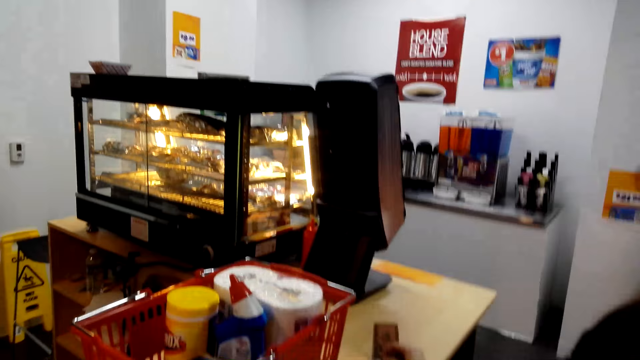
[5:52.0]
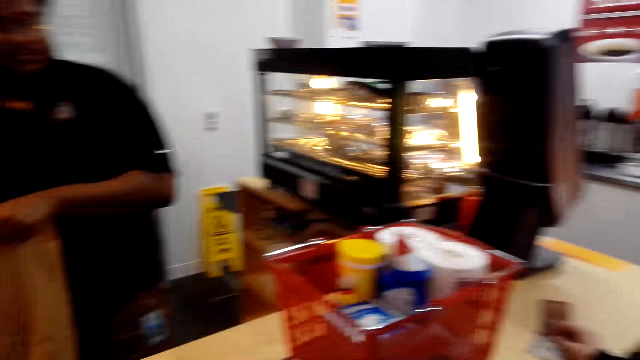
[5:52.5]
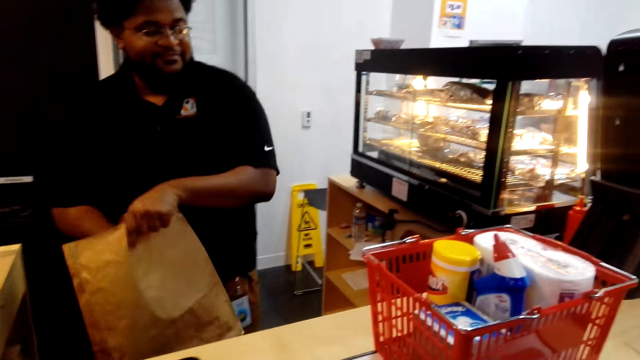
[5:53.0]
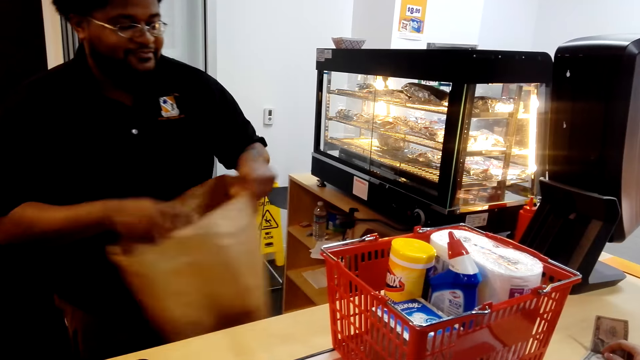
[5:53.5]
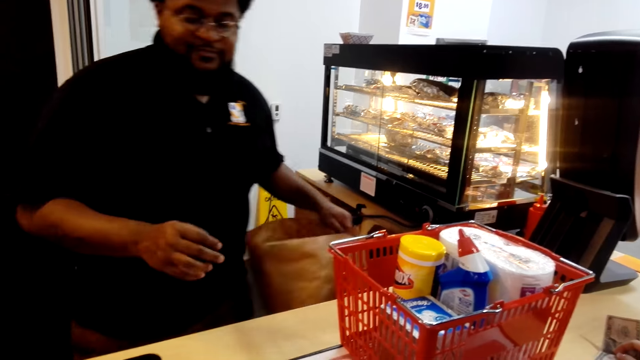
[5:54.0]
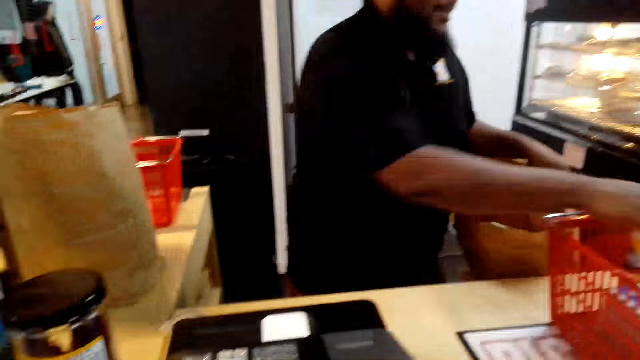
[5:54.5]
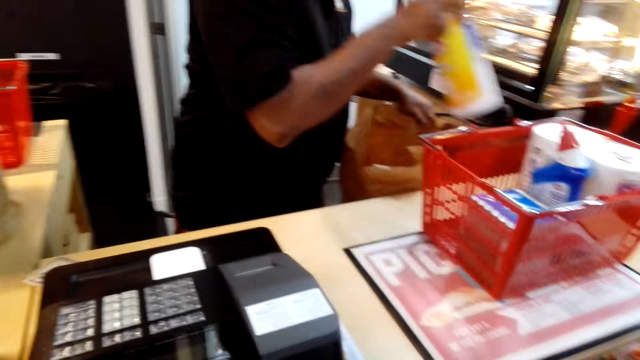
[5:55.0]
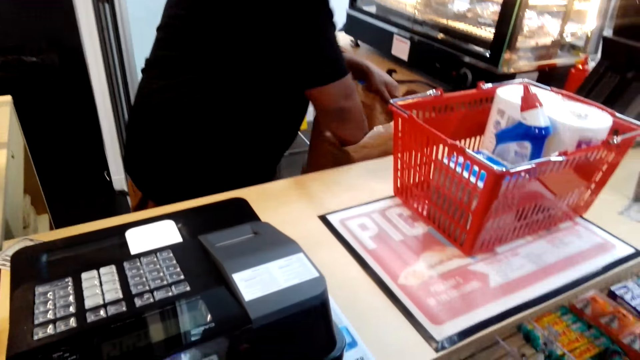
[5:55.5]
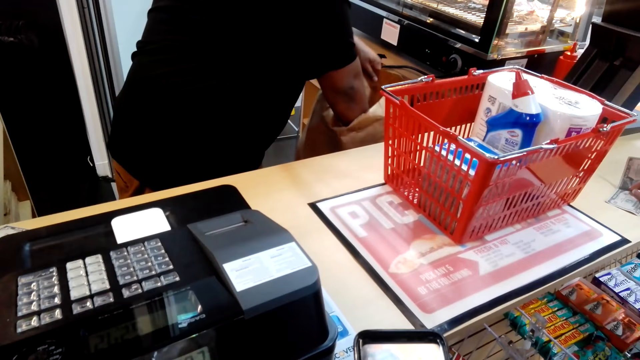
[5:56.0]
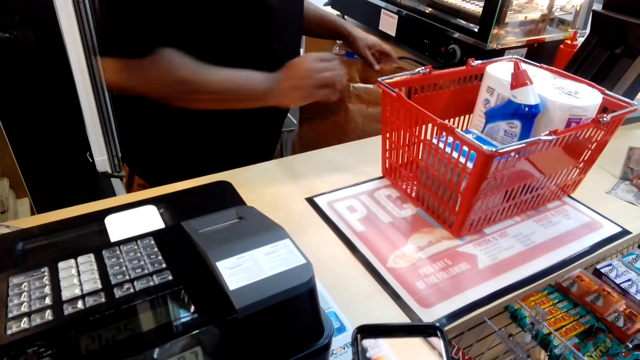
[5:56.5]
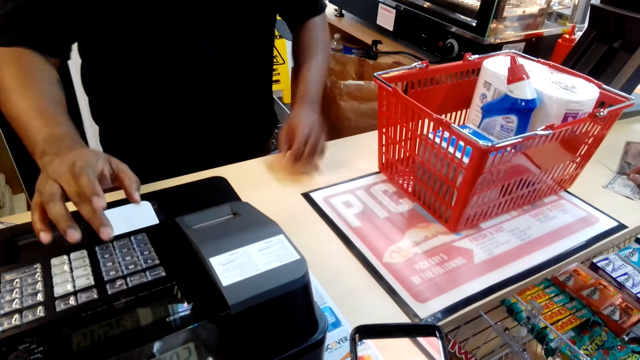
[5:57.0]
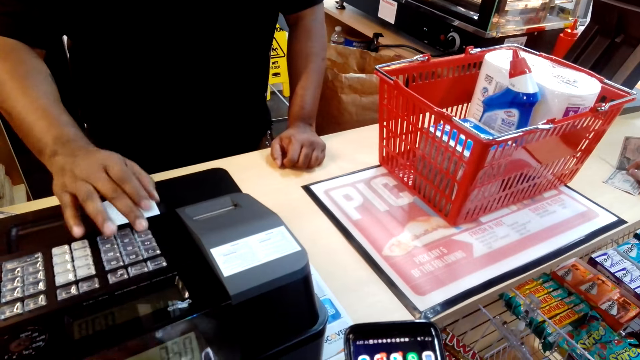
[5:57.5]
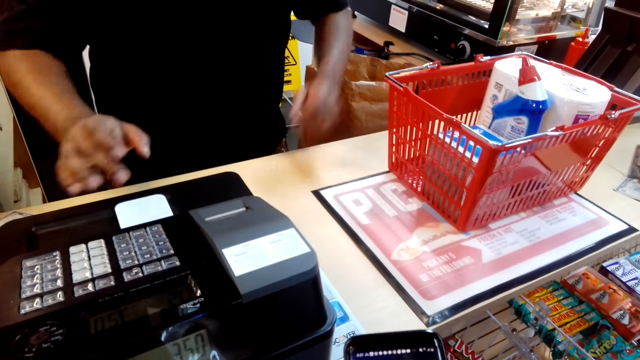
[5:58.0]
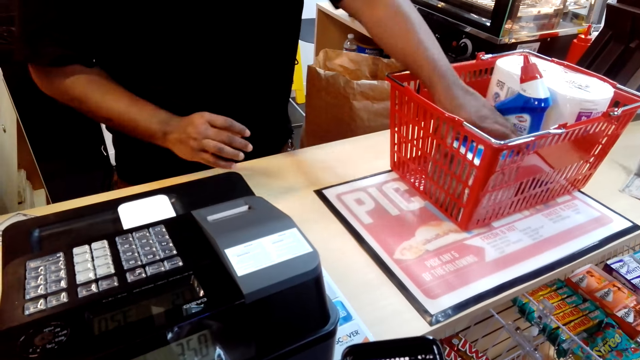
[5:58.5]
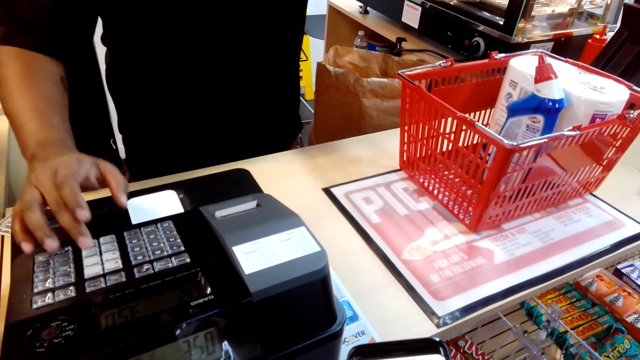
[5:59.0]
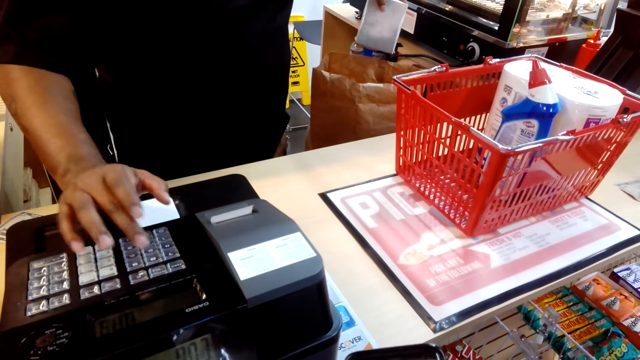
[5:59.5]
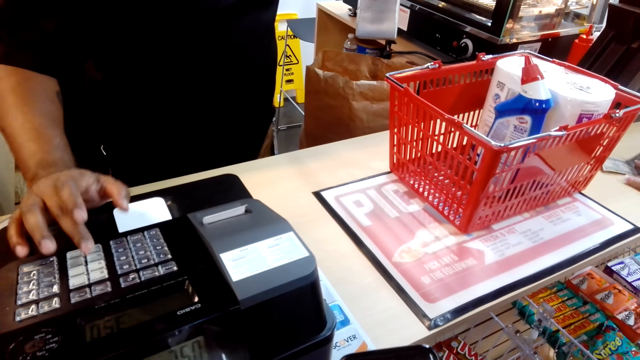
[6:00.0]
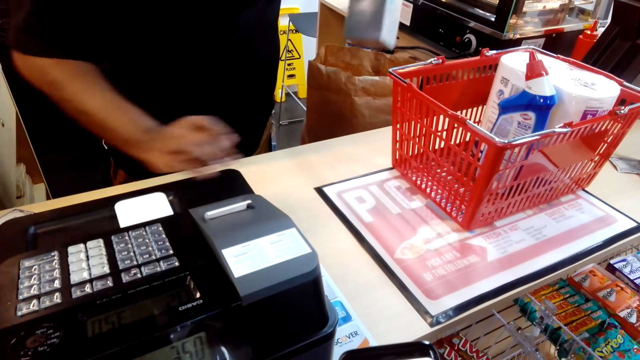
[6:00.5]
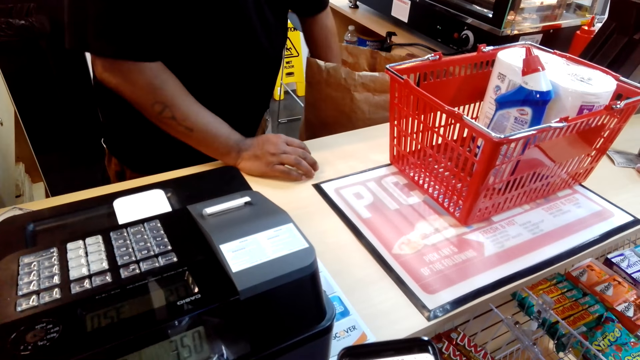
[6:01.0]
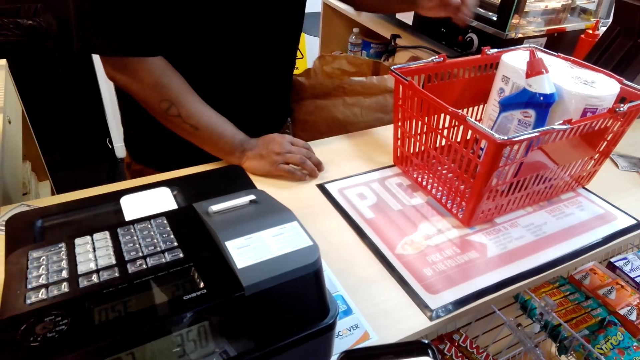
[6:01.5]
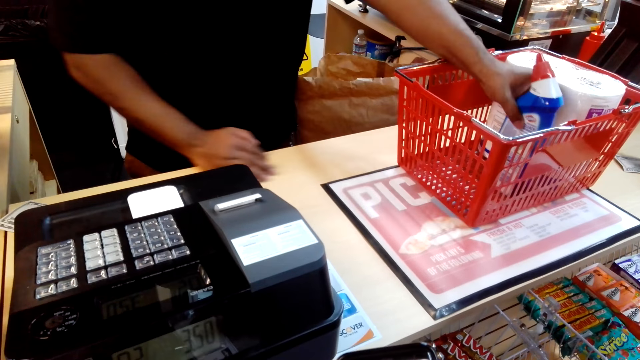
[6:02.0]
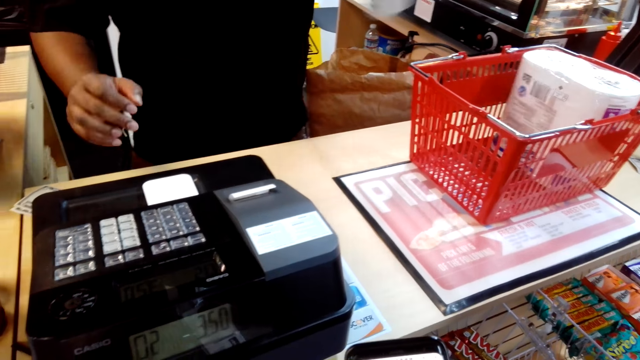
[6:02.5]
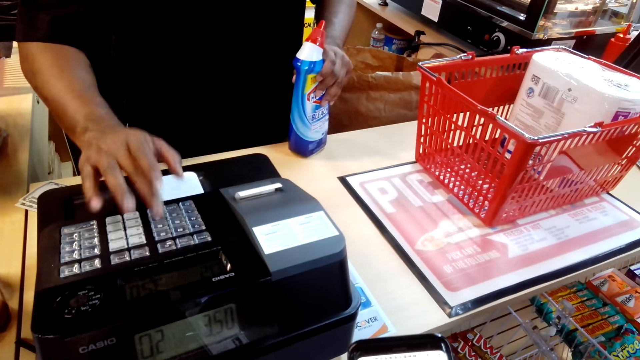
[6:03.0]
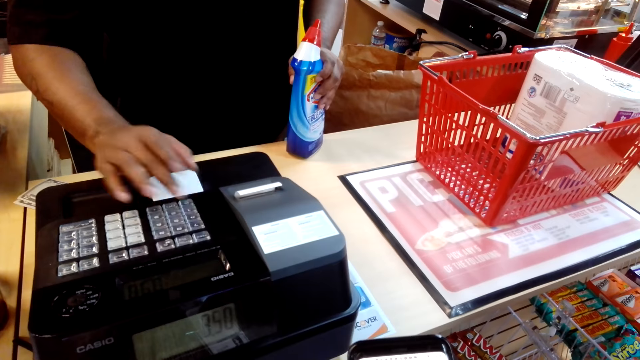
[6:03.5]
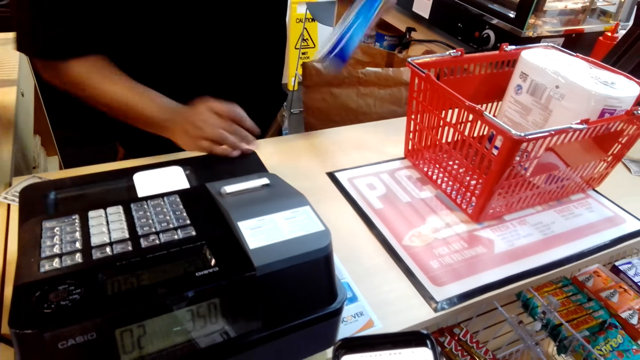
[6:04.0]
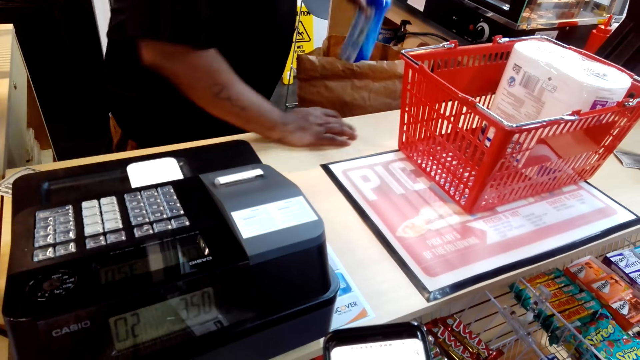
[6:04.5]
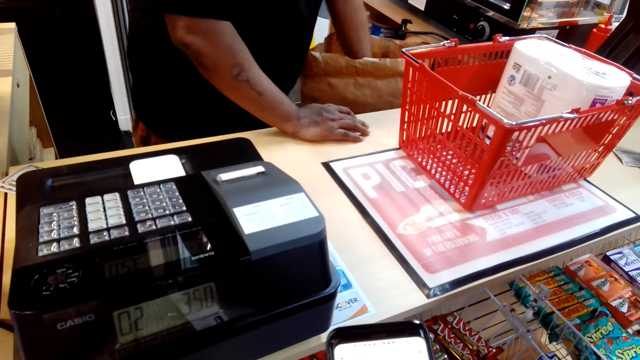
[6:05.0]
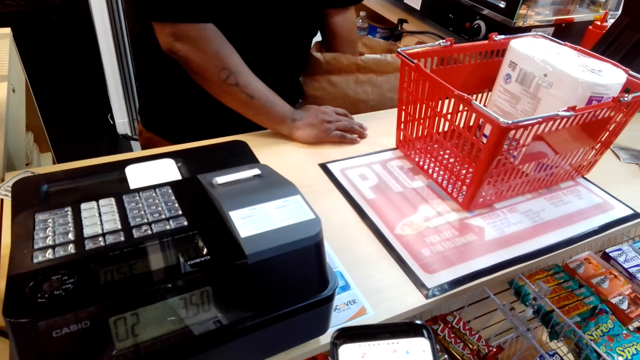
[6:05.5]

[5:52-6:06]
A man puts something in the envelope. The man picks up the packet and puts the packet in the envelope. The man takes items and puts them in the poly bag. The man operates the machine, picks up the packet, operates the machine and puts the packet in the envelope. The man picks up the bottle, operates the machine and puts the bottle in the envelope.

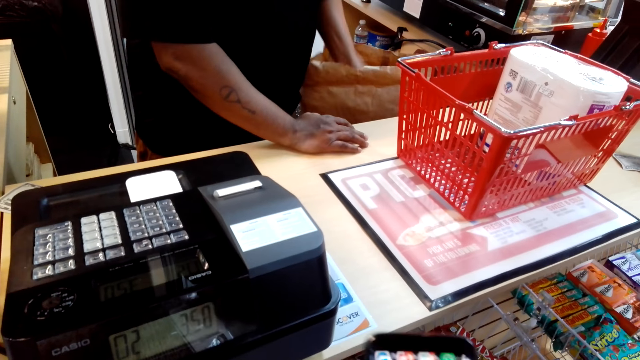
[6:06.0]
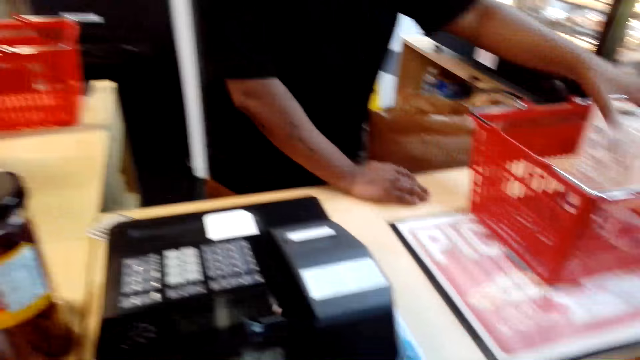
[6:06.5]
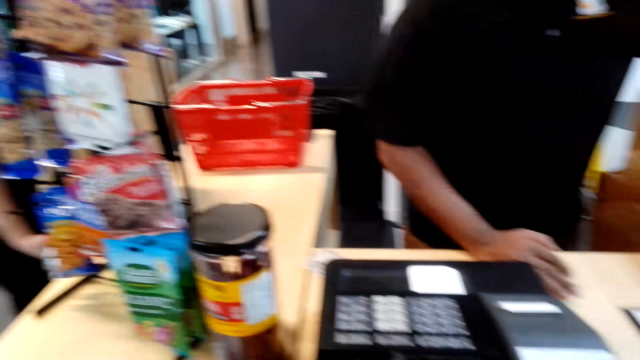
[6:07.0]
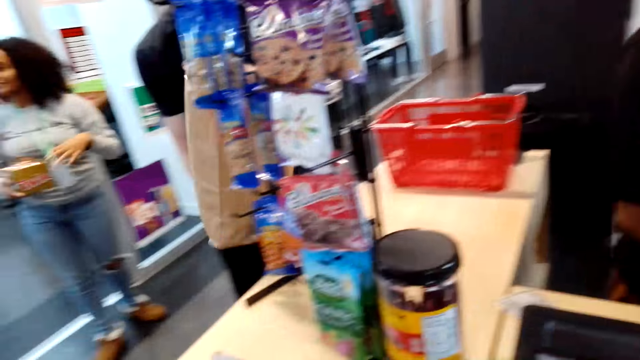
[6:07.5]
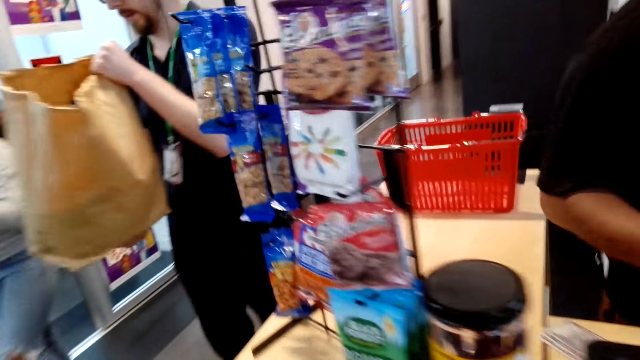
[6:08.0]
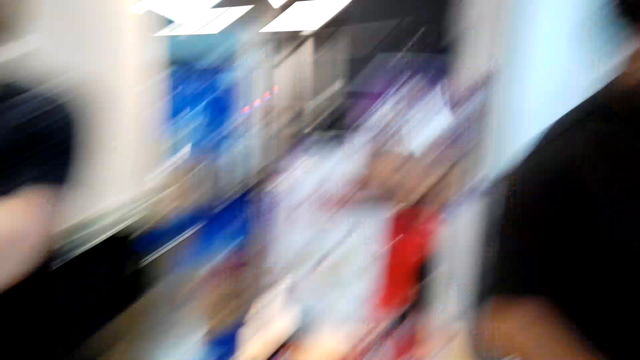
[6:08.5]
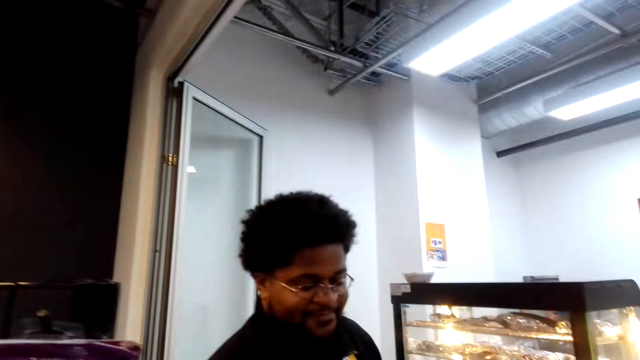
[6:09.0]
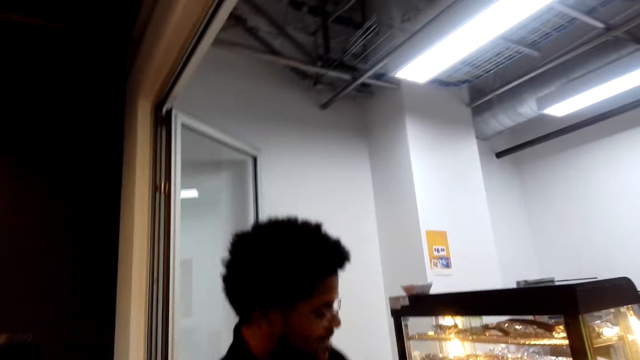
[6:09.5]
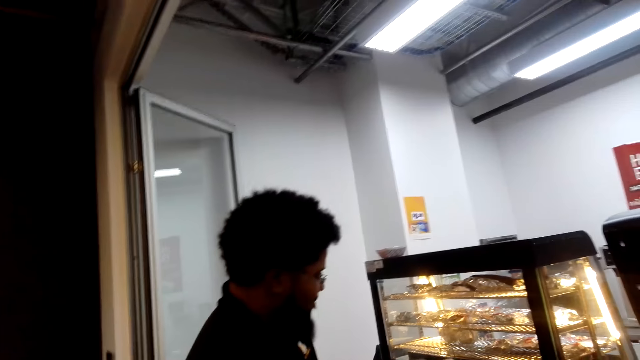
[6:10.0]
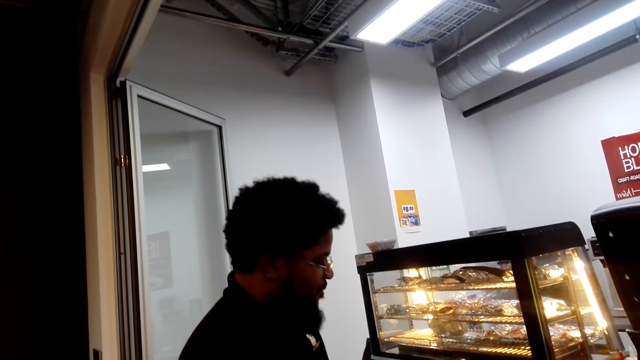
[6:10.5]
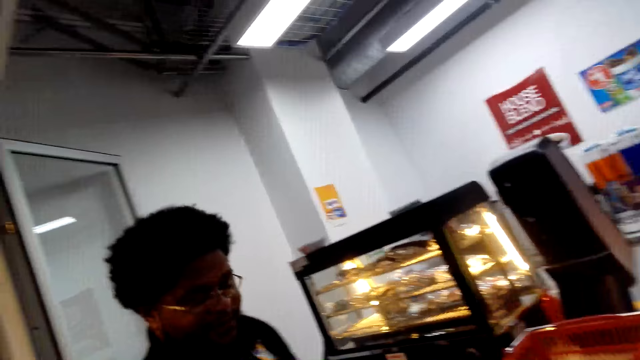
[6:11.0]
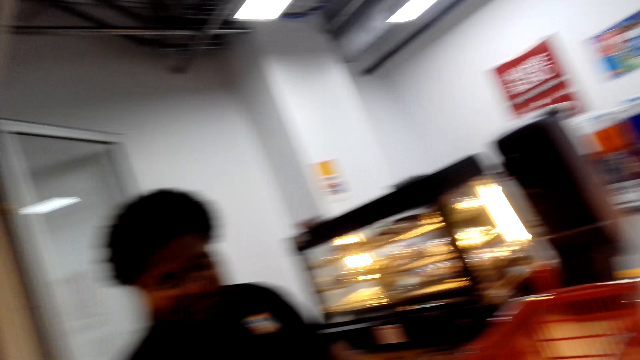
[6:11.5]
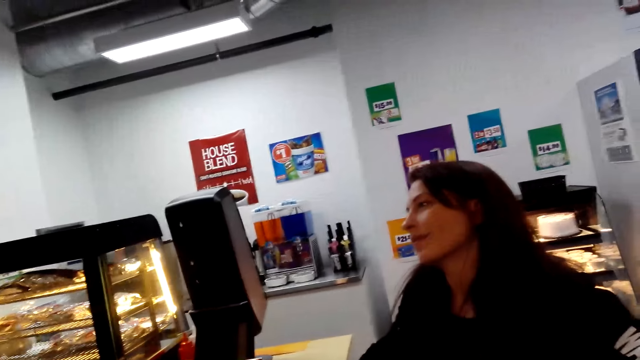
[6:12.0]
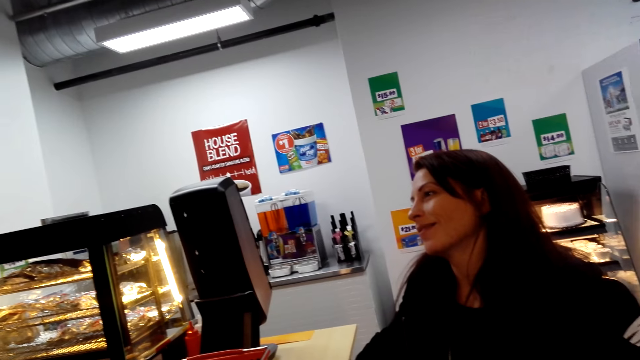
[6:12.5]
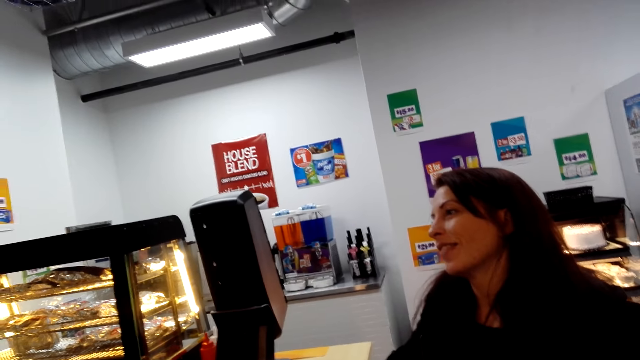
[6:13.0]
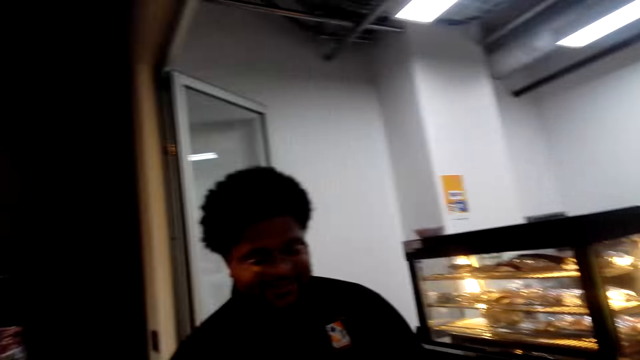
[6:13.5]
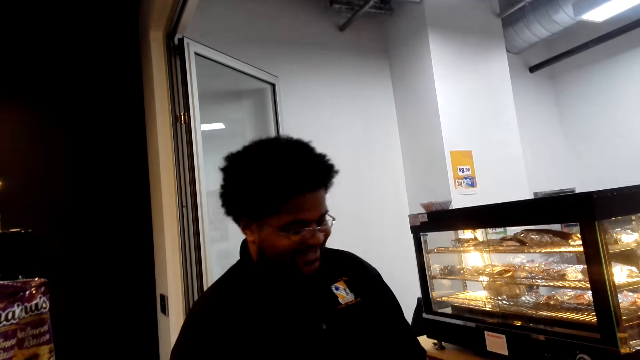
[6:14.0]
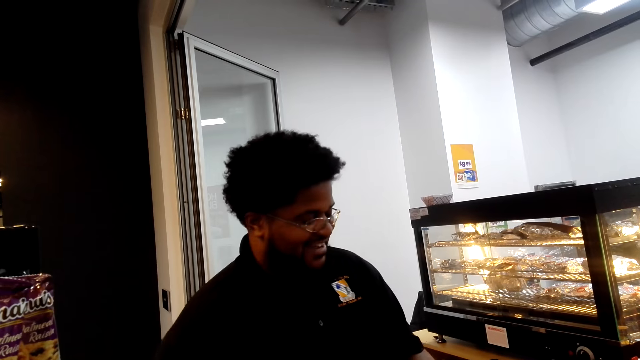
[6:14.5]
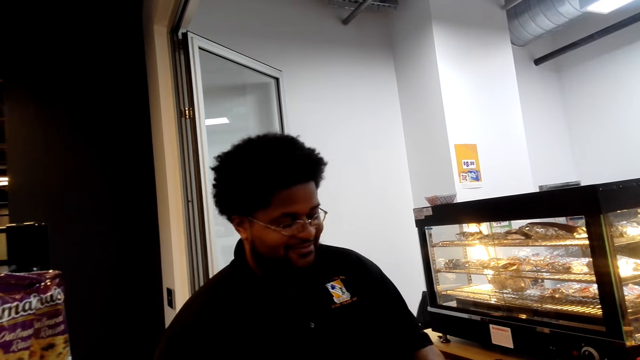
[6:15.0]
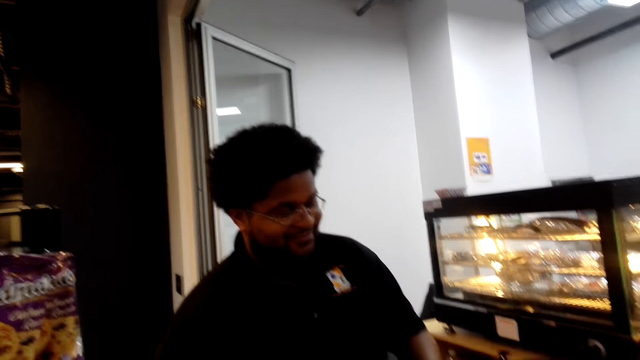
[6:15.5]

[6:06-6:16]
A man picks up the tissues, operates the machine and puts the tissues in the envelope. The camera wearer looks around. The man picks up the money.
